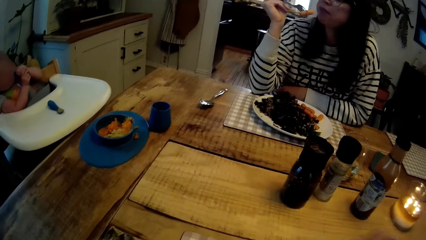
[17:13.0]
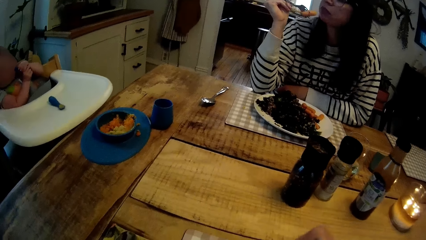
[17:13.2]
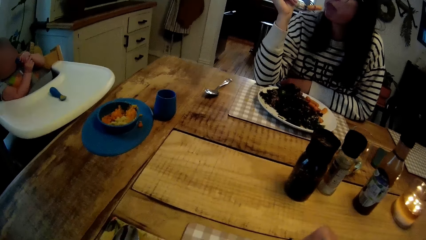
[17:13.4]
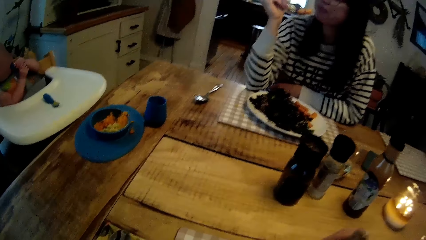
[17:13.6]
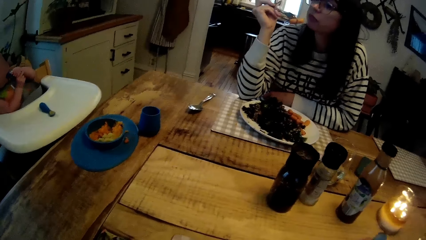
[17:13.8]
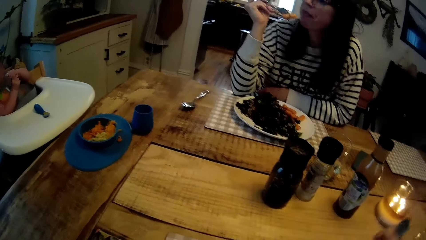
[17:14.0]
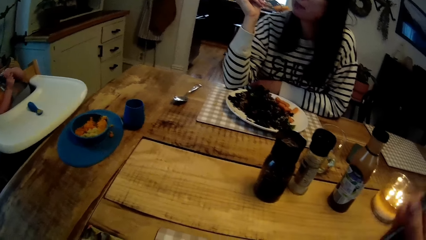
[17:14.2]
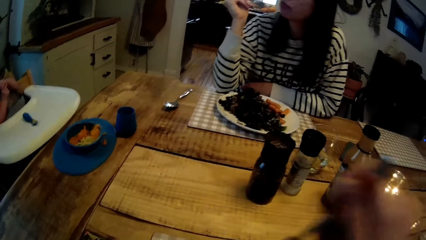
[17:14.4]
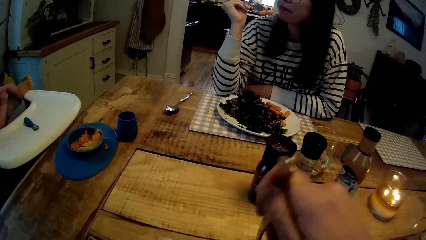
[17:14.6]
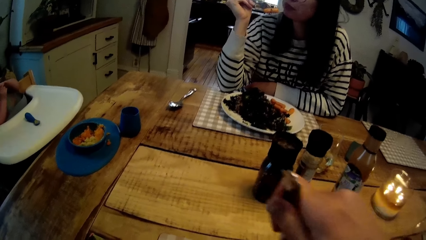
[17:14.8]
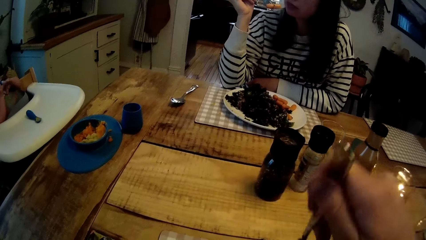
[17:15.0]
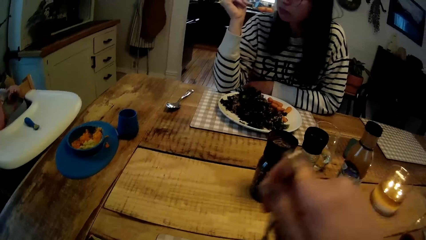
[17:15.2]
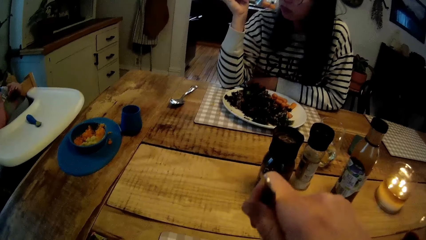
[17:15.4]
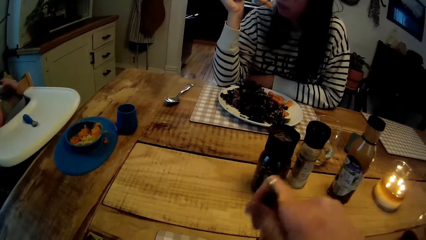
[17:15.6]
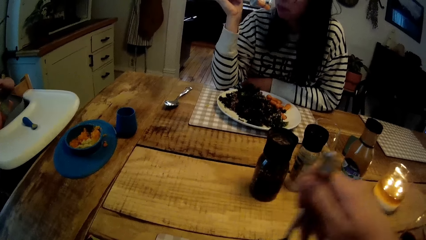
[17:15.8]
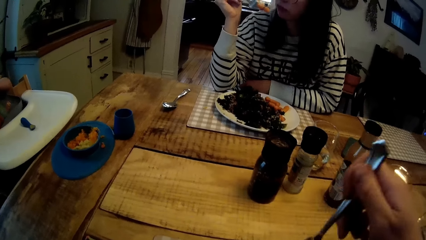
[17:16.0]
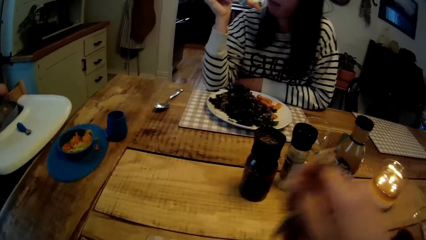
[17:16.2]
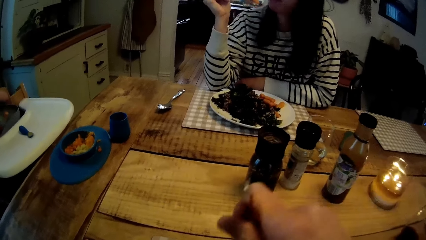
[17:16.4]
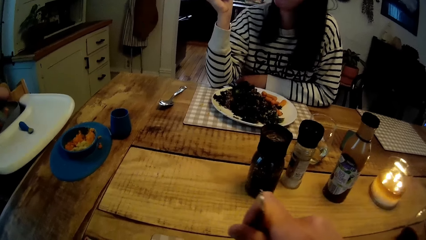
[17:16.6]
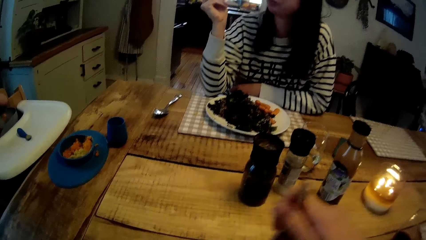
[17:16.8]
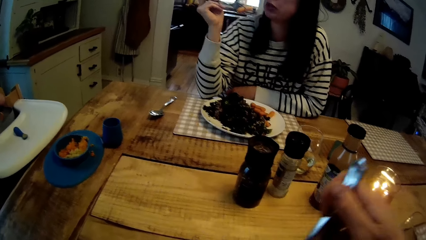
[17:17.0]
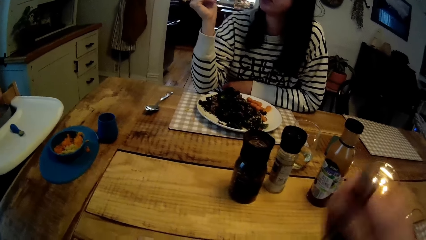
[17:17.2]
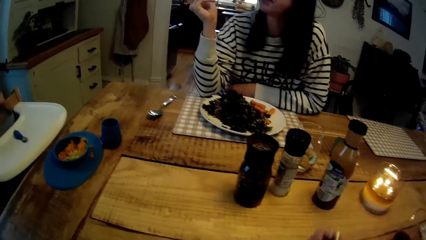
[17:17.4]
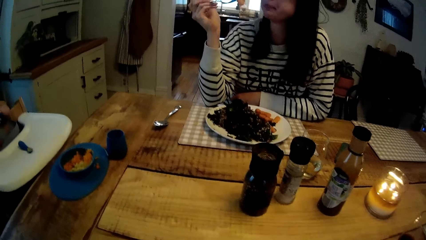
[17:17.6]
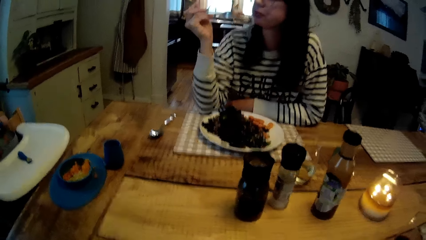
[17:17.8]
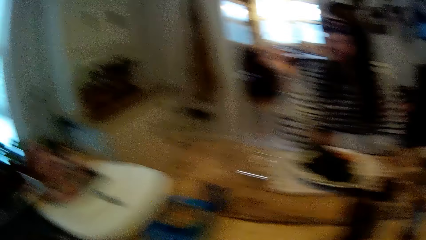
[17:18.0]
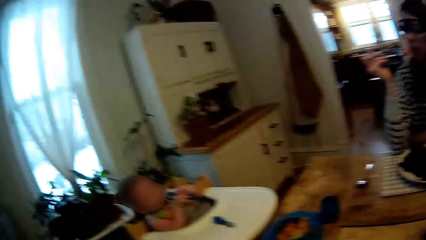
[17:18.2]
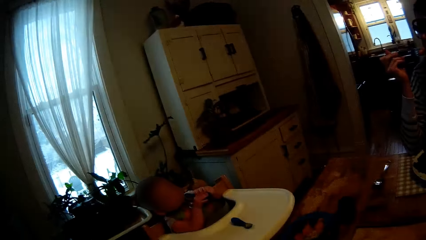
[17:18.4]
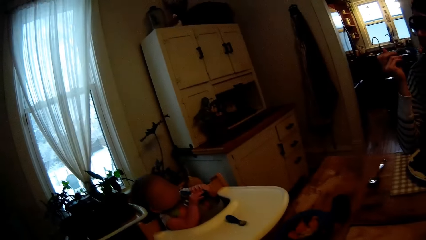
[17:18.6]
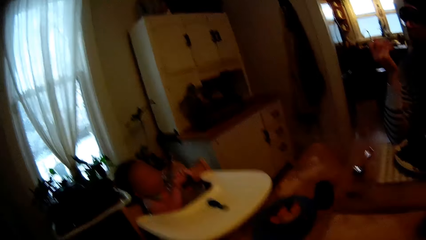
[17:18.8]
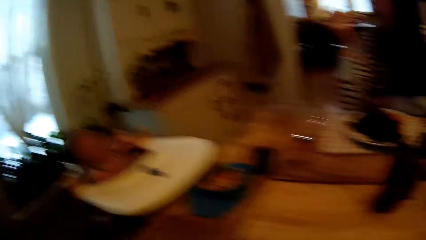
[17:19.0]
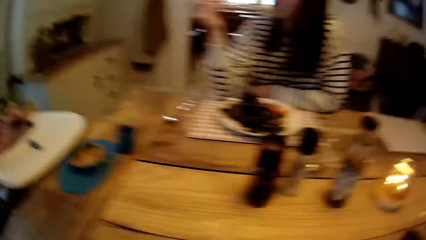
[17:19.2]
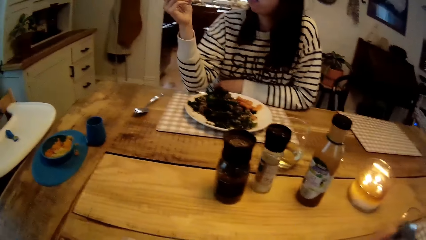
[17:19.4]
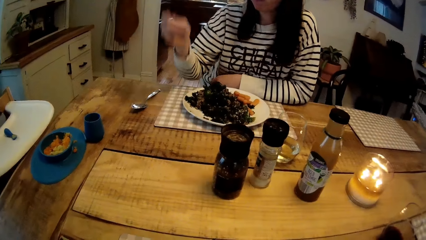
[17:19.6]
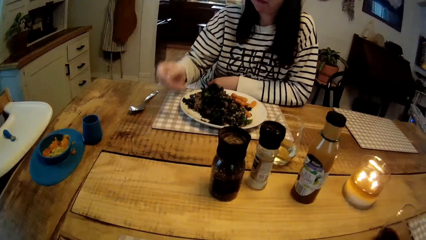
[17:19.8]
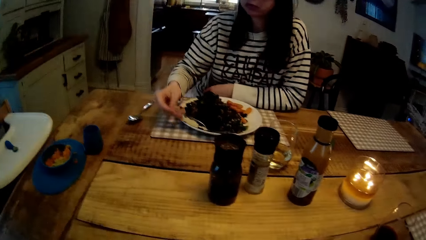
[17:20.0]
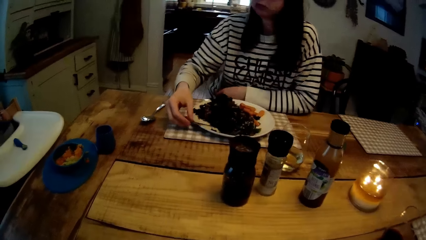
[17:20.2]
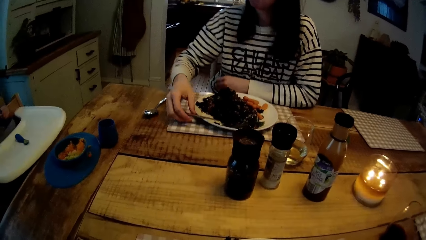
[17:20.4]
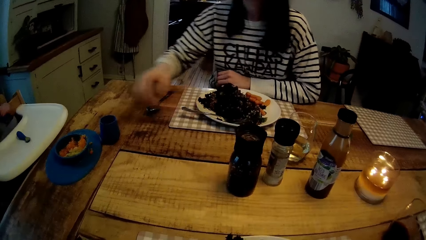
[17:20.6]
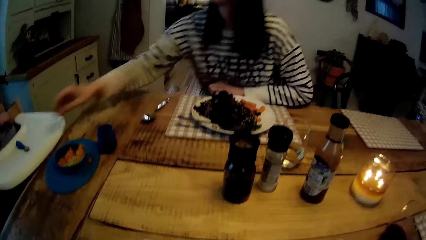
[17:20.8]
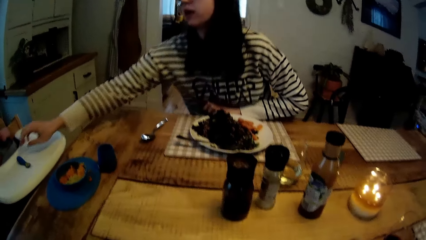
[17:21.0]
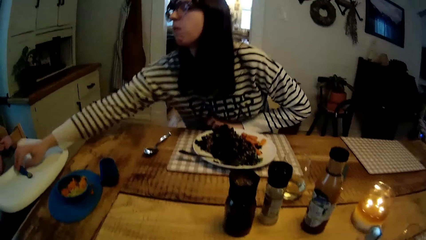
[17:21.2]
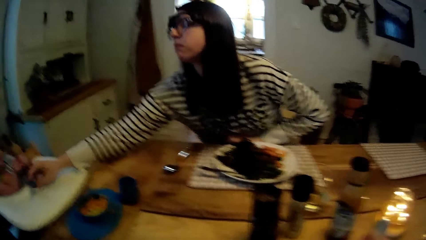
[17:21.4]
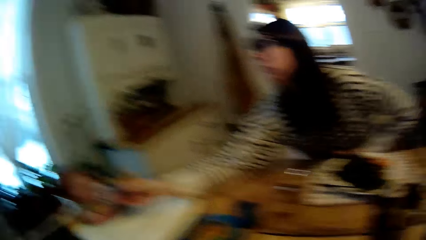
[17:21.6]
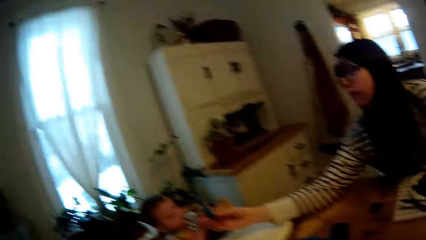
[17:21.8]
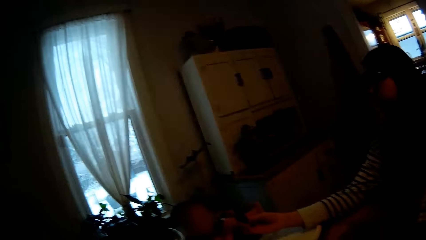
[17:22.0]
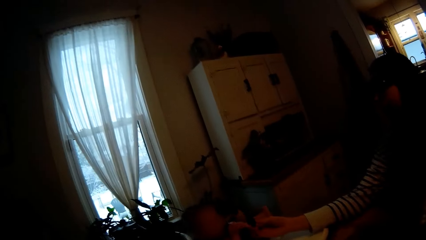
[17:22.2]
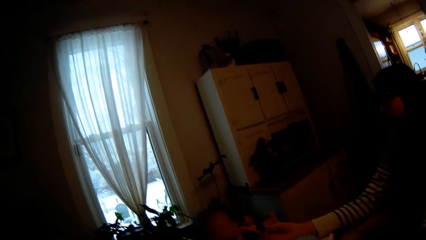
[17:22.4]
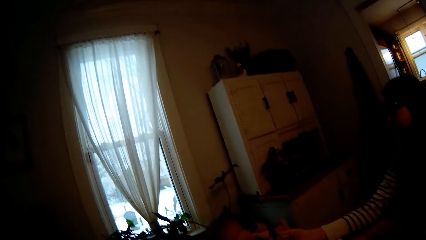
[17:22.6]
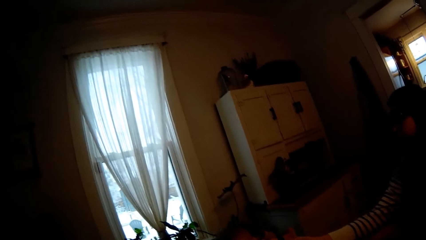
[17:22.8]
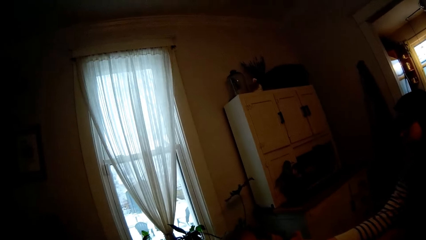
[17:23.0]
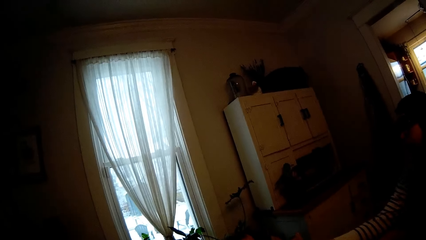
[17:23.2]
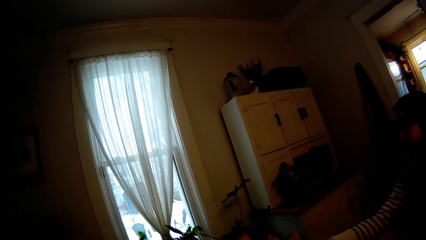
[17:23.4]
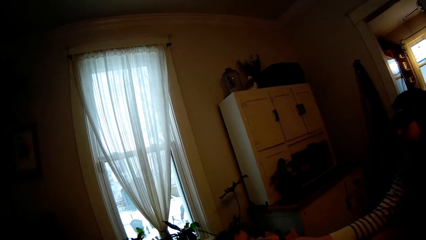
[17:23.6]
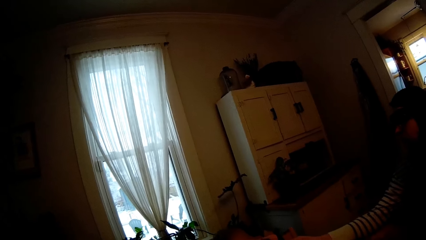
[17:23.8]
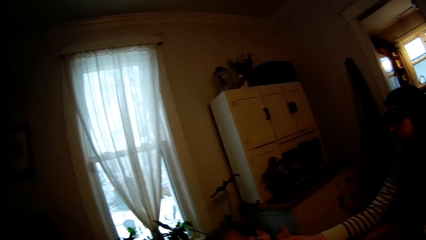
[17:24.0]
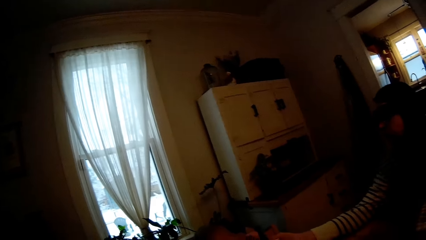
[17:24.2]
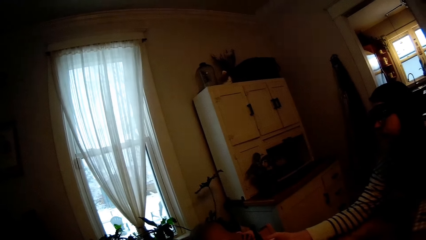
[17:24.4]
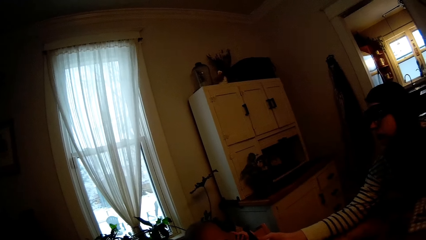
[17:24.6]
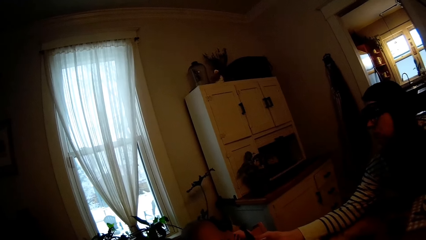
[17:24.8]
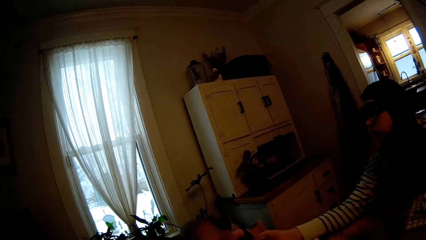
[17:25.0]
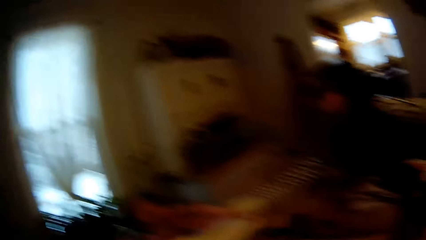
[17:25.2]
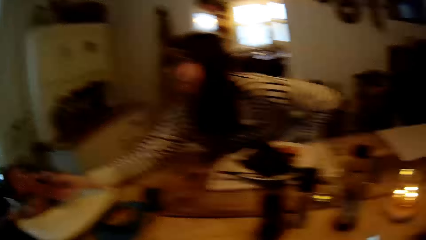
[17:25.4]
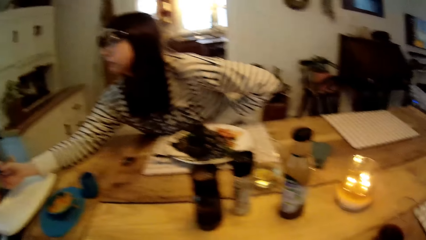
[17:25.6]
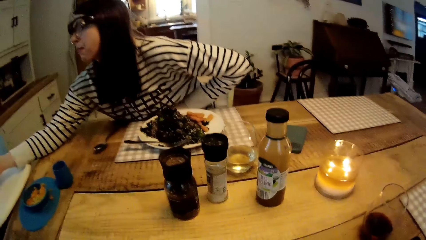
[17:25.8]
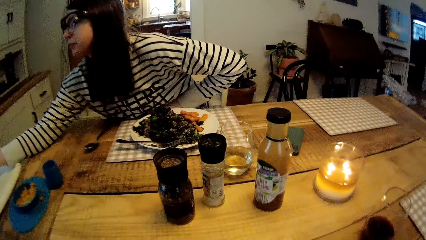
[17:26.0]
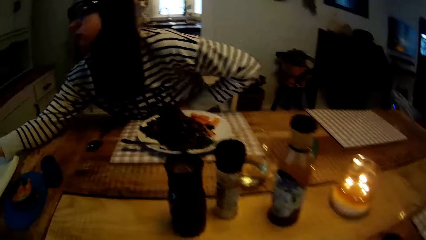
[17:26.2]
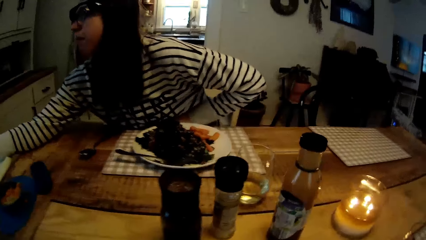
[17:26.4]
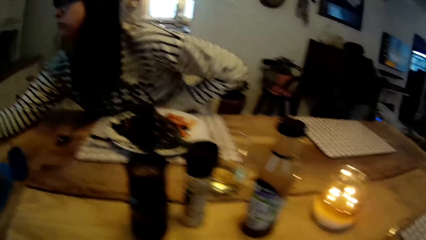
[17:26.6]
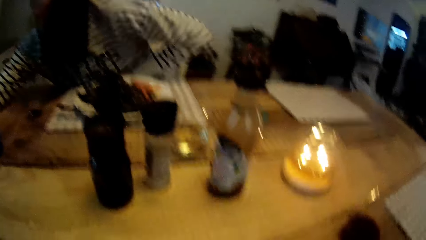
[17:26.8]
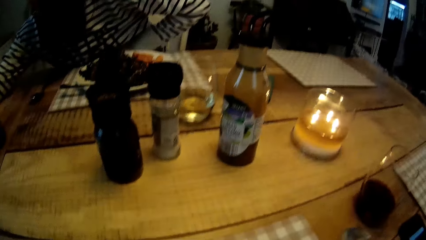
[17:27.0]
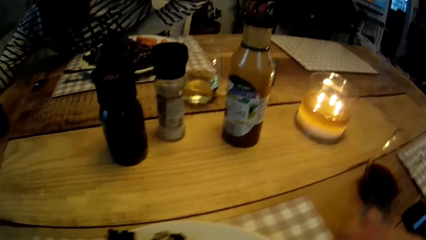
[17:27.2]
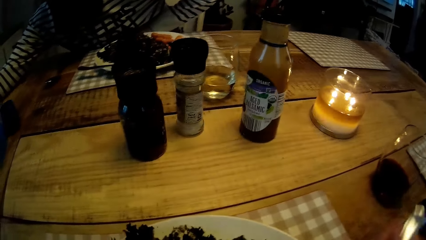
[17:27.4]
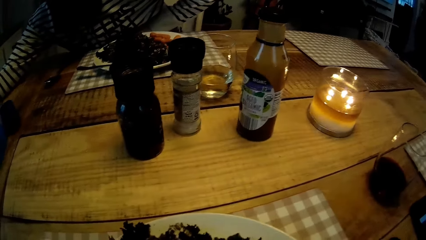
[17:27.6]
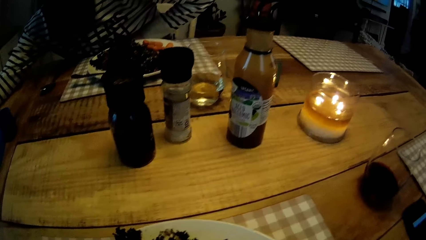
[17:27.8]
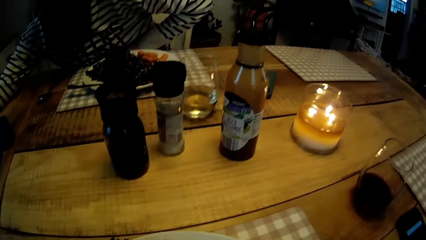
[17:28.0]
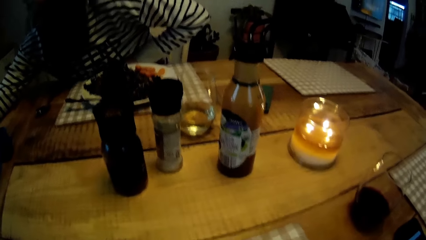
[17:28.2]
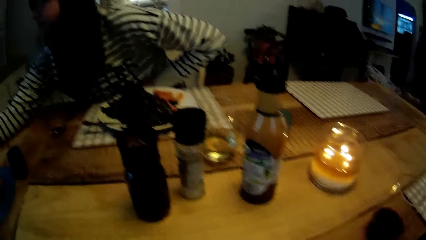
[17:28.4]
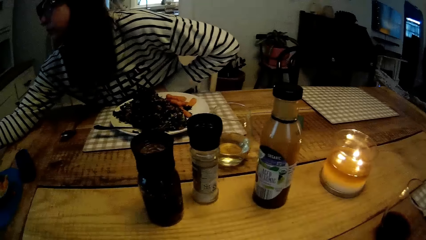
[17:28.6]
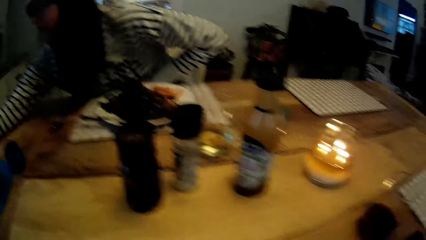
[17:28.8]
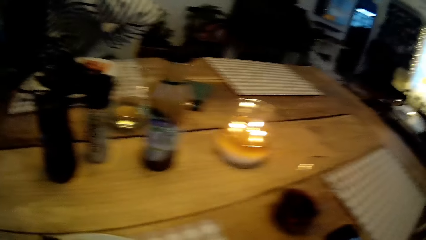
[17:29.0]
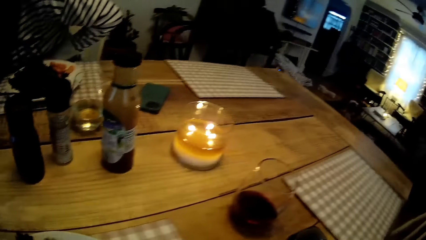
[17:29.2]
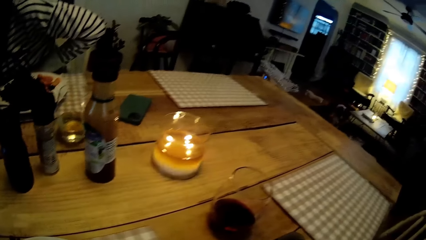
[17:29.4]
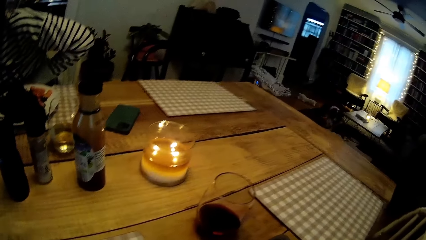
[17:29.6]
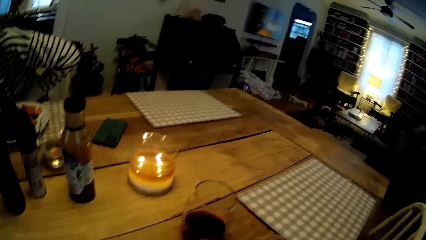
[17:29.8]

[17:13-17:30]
The camera wearer takes porridge from his plate with the cutlery in his right hand. He interacts with the woman. The woman drops the fork on her plate with her right hand. The woman picks up the spoon from the baby chair with her right hand. The woman holds out the spoon to the baby with her right hand. The camera wearer eats the porridge from the cutlery in his right hand.
